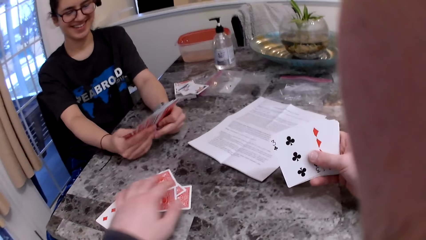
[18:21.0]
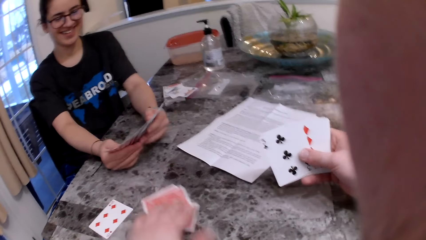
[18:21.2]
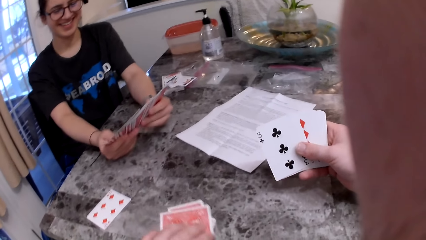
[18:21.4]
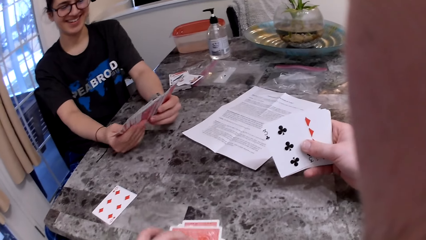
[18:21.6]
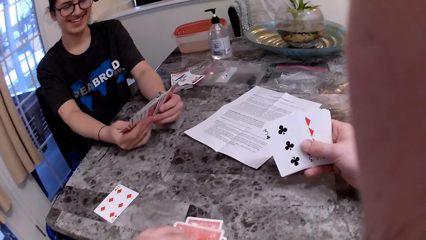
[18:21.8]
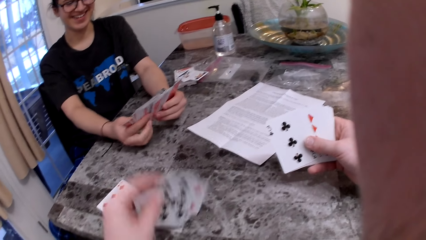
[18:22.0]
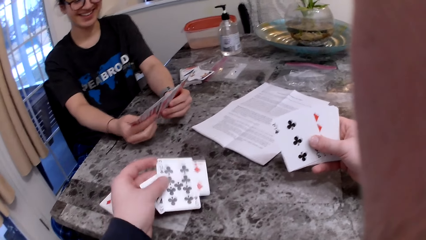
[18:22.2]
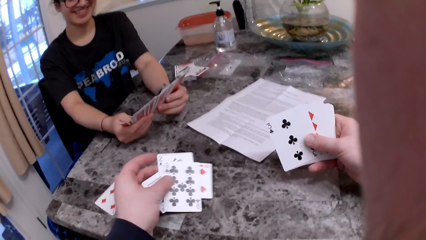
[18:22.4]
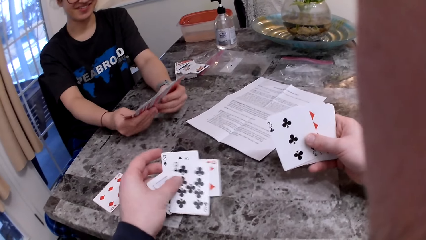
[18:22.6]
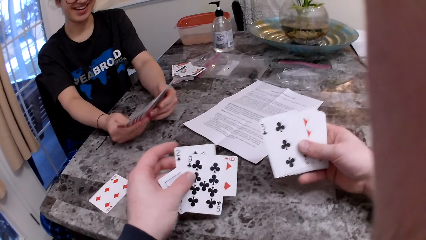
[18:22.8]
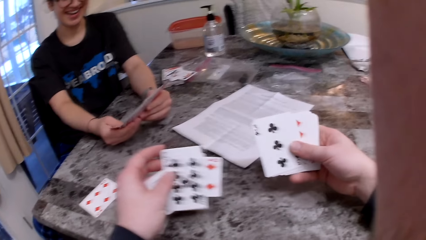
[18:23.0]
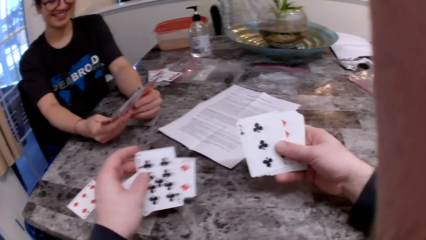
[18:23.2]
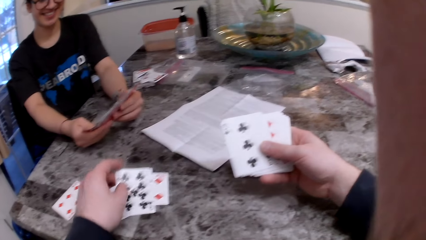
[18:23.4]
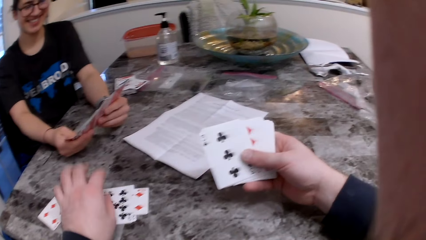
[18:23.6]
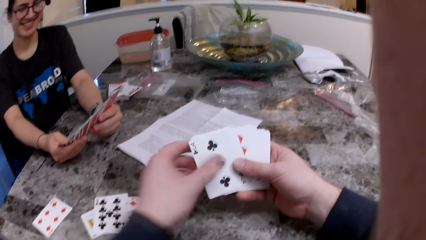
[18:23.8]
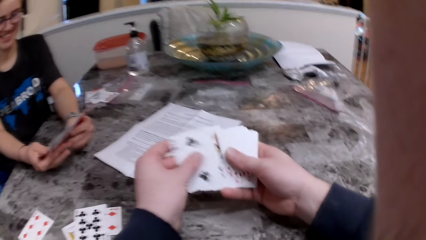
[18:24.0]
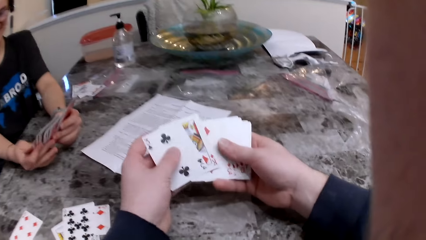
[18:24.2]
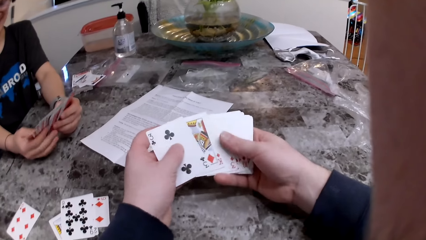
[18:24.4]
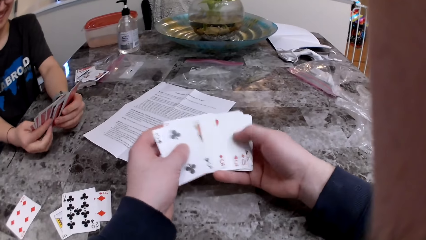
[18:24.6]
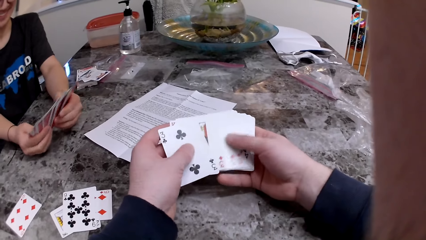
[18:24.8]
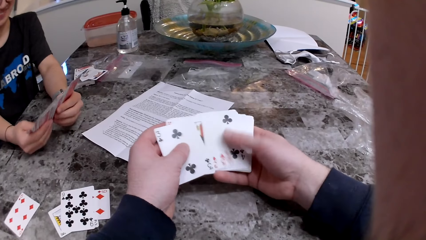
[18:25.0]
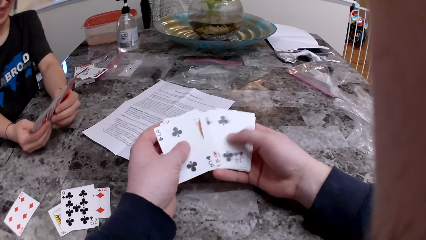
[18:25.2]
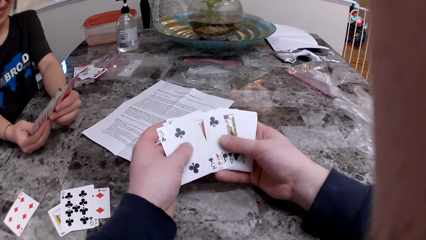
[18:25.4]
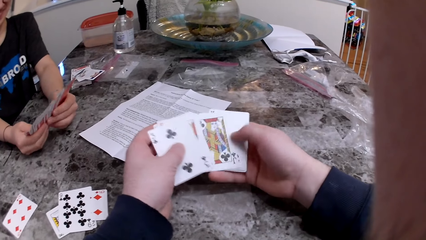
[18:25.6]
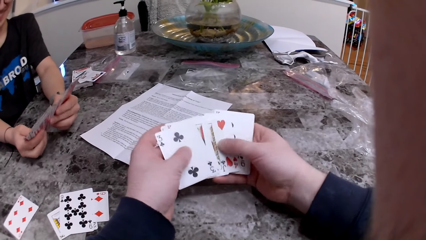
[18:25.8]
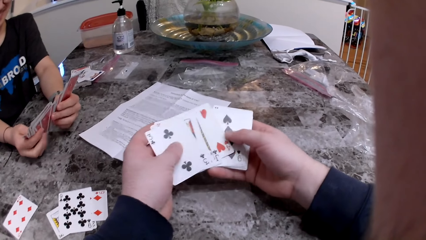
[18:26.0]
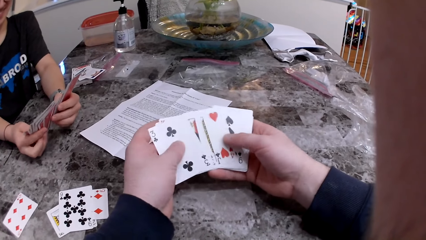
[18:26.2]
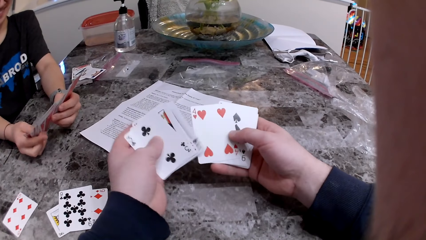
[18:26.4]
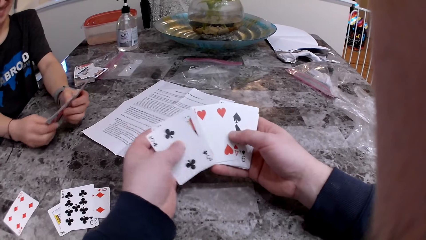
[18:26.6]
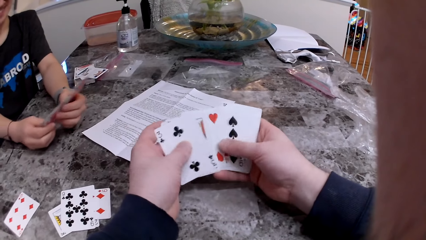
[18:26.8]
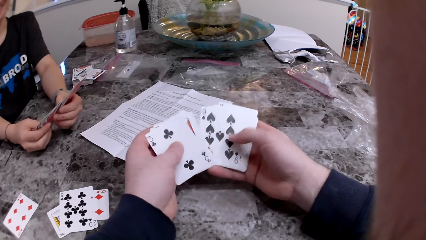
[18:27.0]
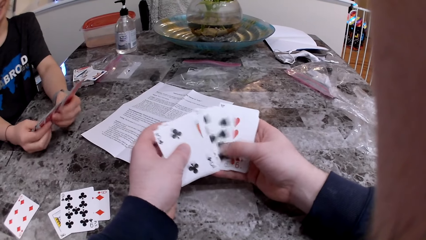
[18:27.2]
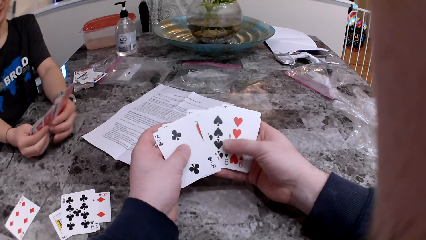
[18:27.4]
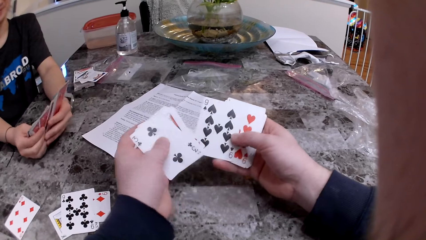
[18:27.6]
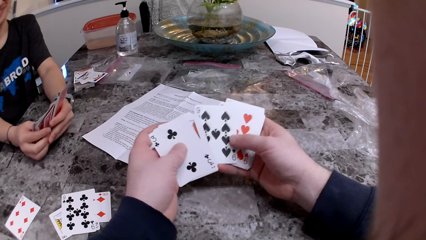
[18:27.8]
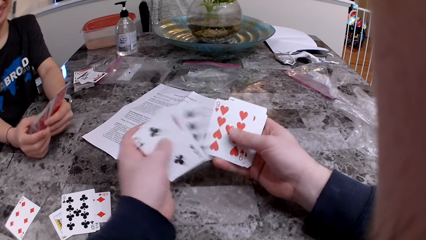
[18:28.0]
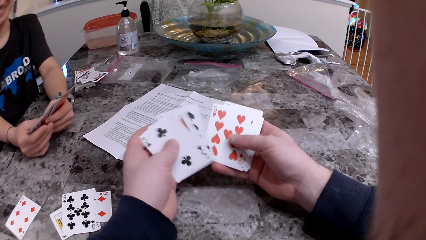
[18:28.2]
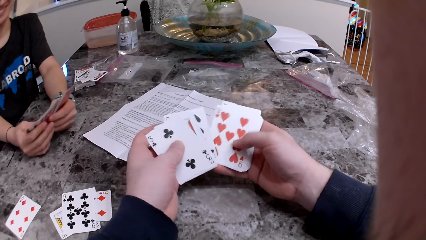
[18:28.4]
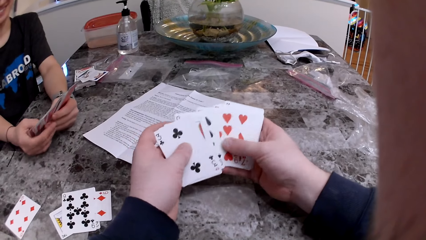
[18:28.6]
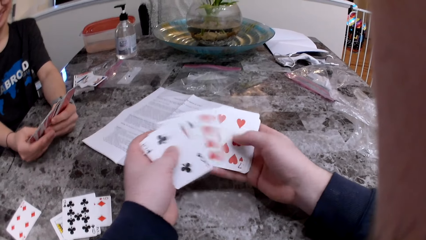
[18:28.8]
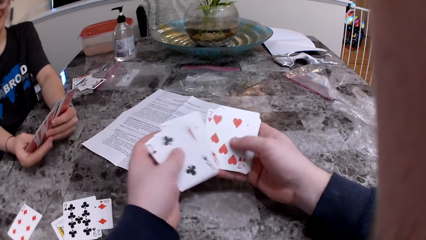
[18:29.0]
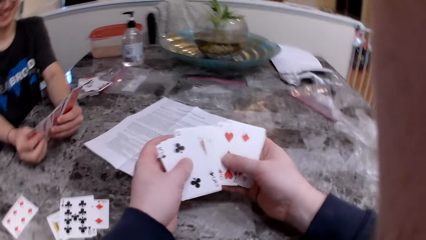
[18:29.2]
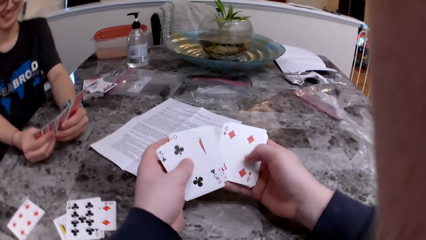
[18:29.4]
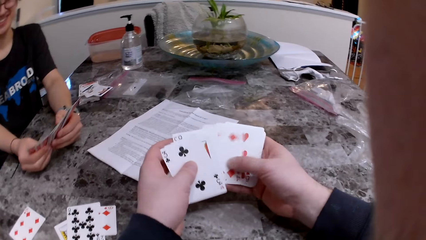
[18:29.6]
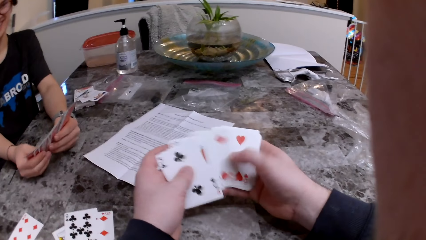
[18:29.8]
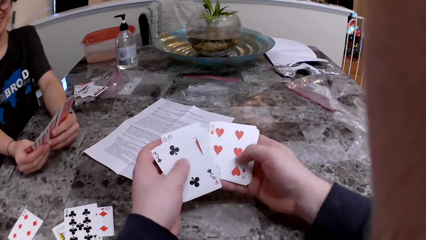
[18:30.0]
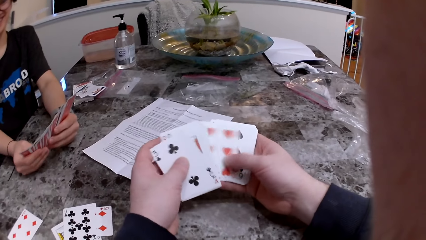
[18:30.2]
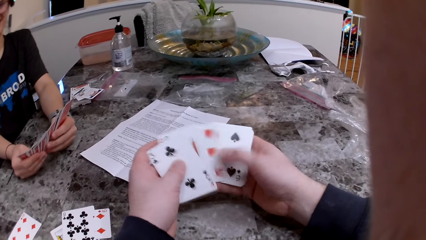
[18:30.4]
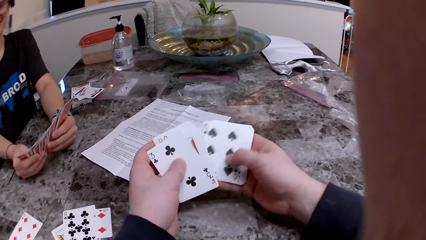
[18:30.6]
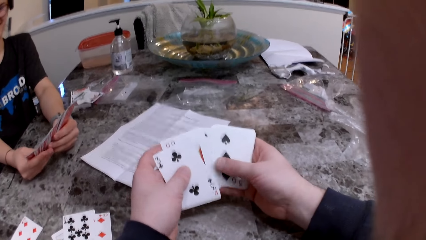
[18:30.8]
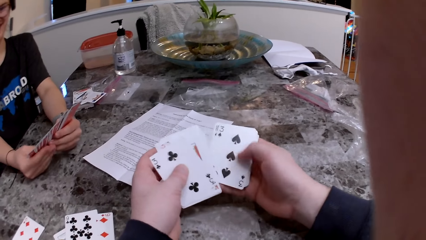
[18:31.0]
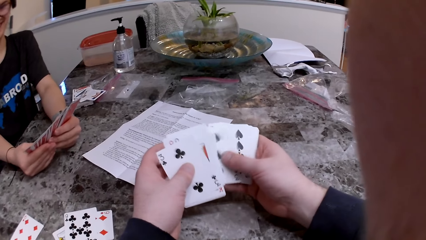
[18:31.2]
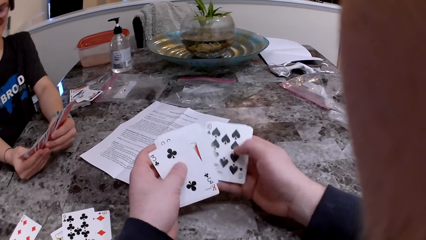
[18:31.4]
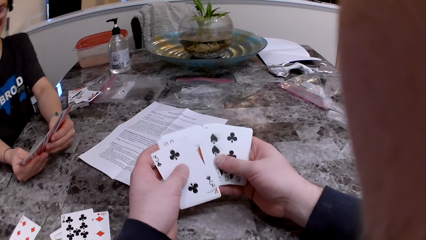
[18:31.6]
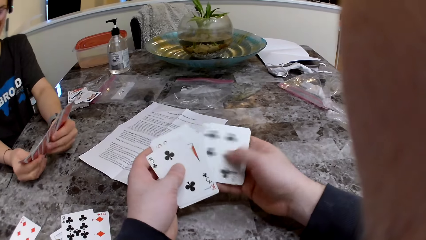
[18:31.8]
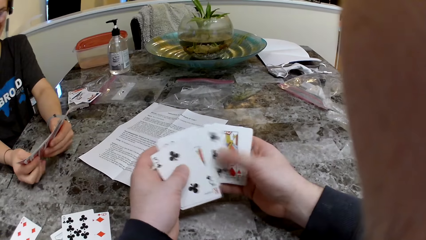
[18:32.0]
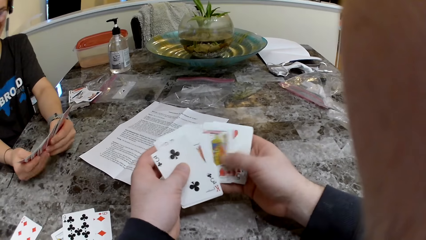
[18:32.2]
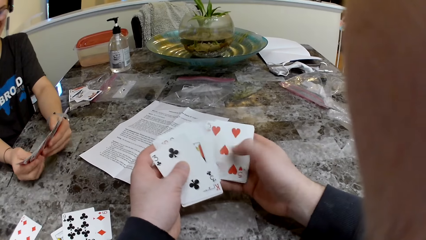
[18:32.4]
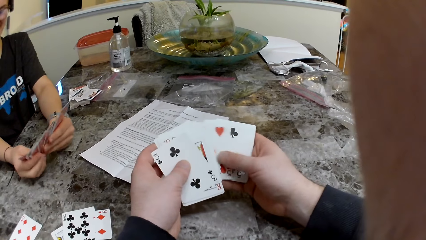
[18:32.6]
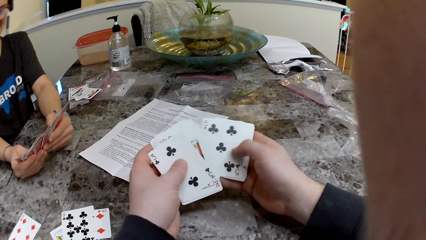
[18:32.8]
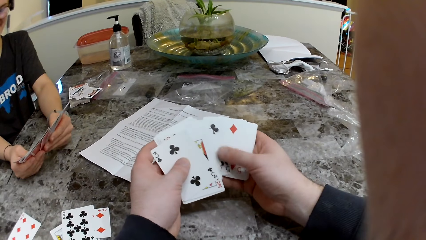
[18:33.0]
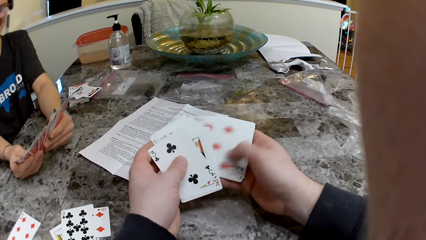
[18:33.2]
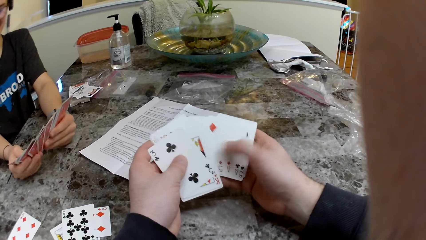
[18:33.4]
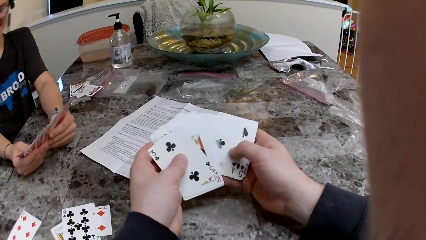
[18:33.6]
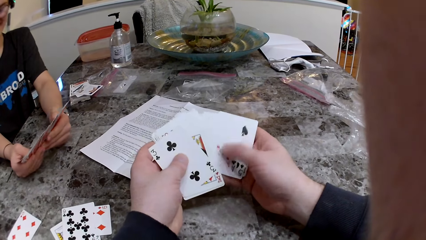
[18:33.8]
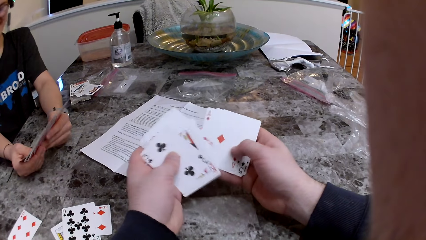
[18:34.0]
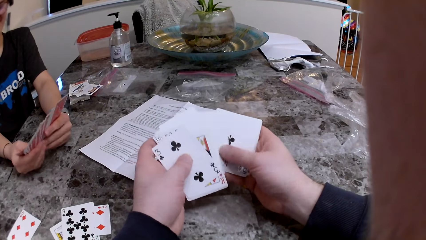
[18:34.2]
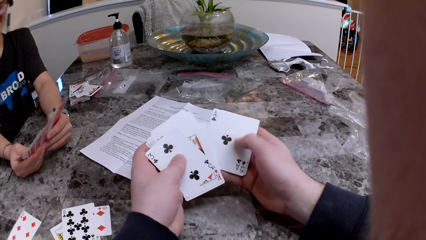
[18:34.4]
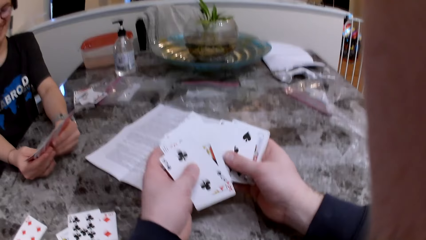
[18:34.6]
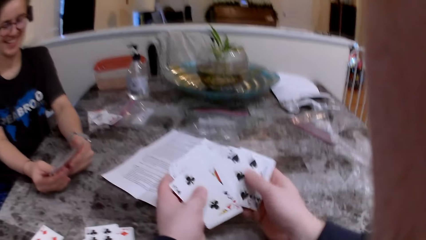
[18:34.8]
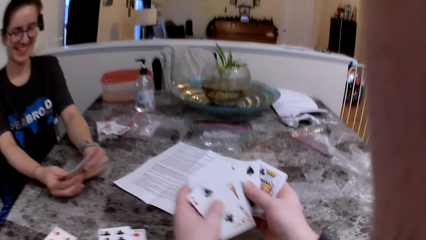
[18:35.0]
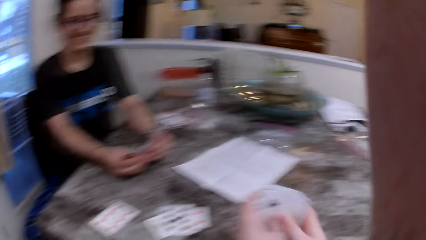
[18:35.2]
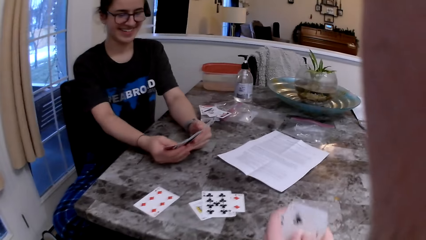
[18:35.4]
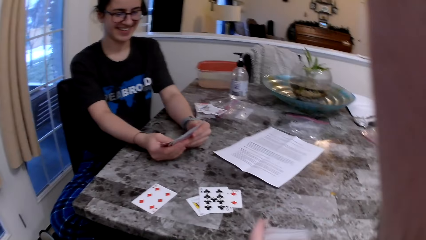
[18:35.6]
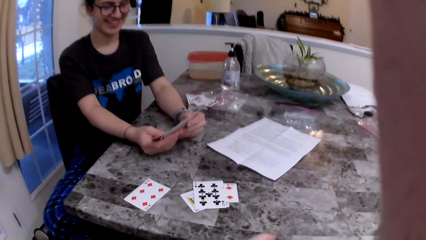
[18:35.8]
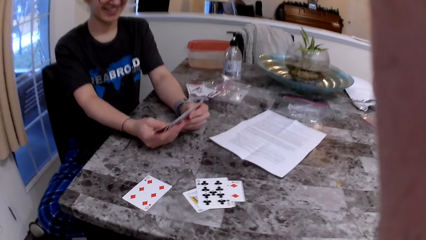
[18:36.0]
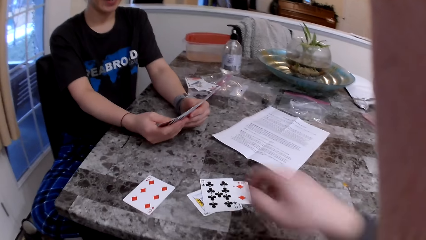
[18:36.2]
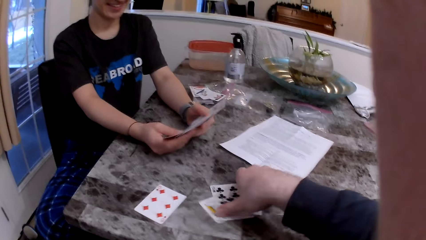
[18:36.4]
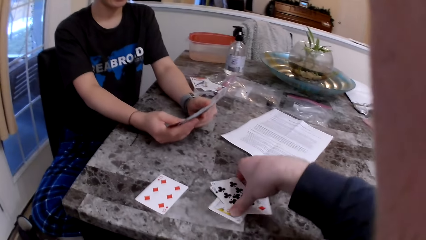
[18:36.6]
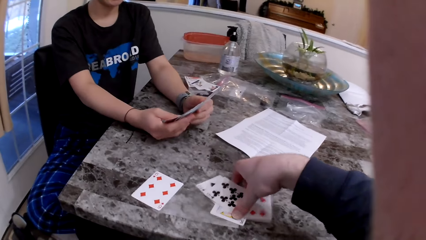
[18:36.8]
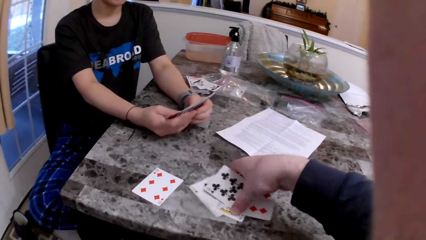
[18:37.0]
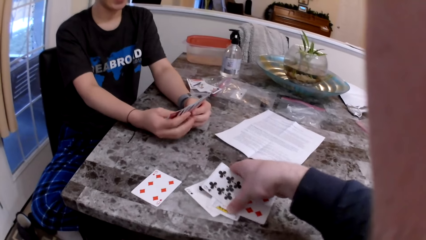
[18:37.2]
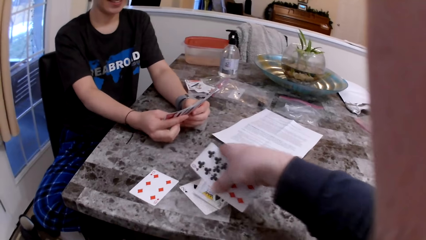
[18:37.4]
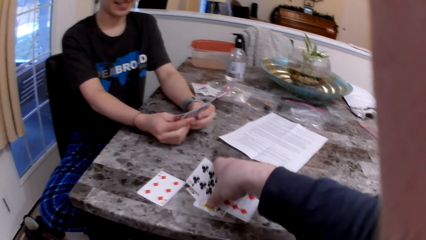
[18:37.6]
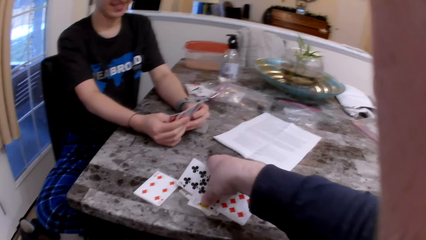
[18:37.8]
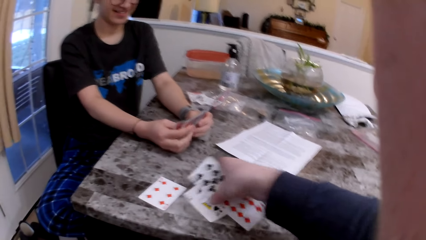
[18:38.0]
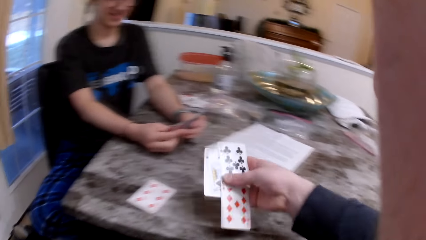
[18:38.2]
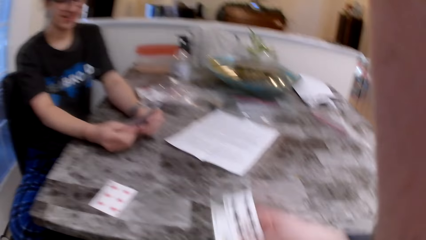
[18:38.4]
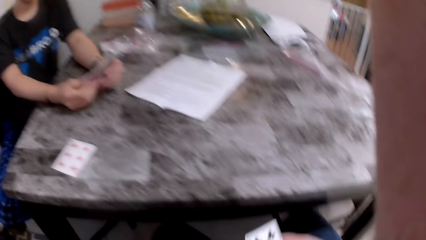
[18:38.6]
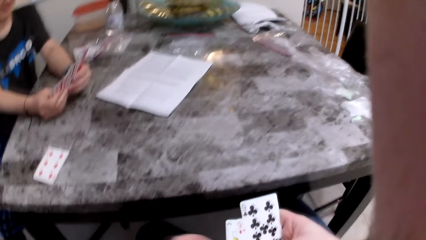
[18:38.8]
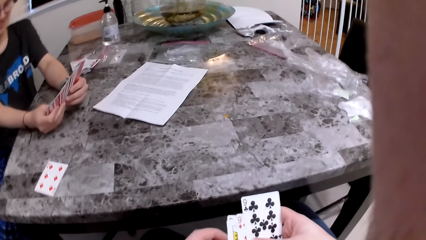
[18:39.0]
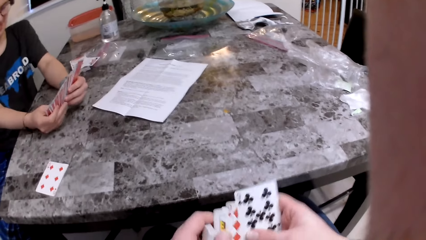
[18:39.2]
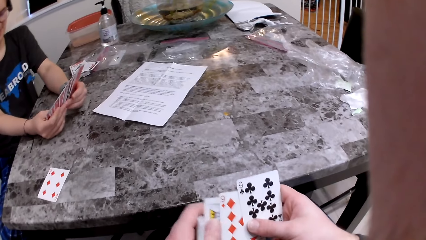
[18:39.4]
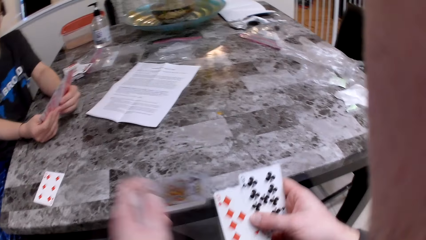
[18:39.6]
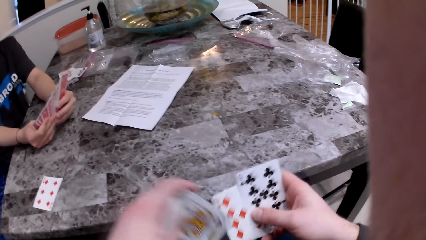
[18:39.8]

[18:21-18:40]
The camera wearer picks up the cards from the table. He flips some cards on the table with his left hand. He puts the cards on the table, spreads the cards in his hands and checks the cards. He picks up the cards.
